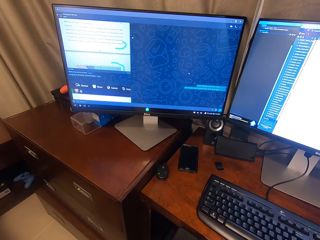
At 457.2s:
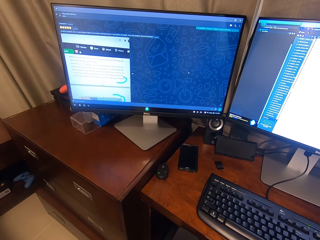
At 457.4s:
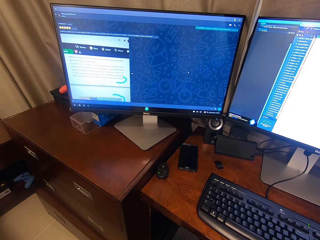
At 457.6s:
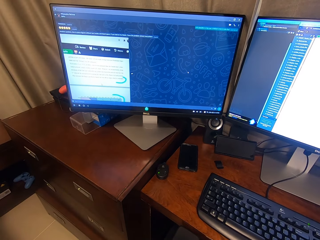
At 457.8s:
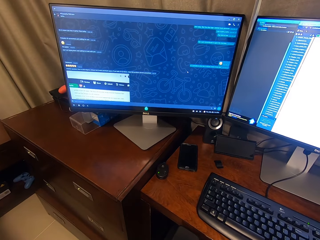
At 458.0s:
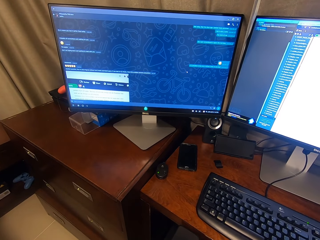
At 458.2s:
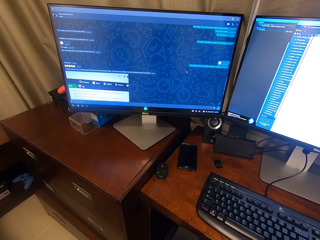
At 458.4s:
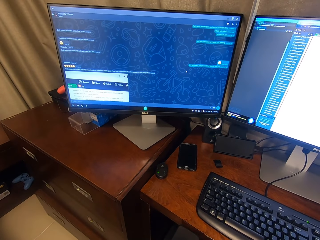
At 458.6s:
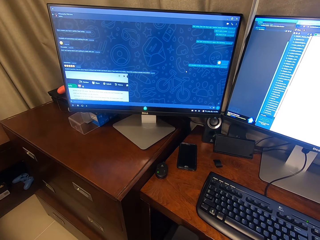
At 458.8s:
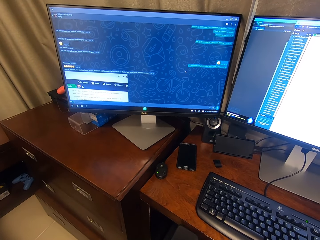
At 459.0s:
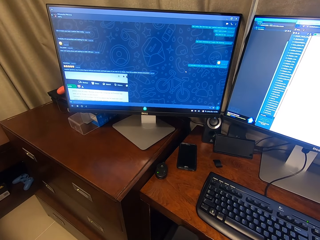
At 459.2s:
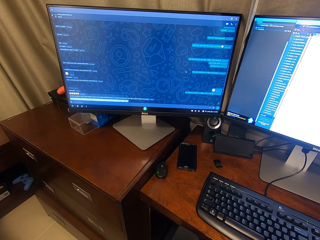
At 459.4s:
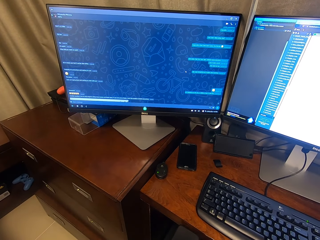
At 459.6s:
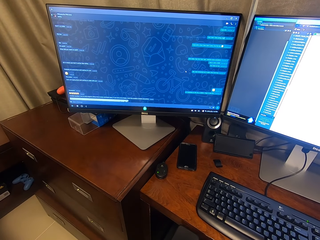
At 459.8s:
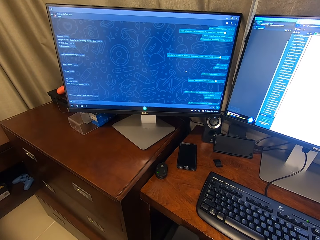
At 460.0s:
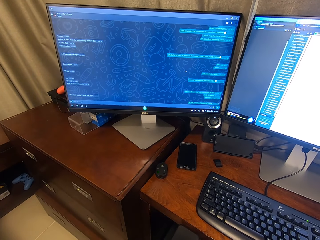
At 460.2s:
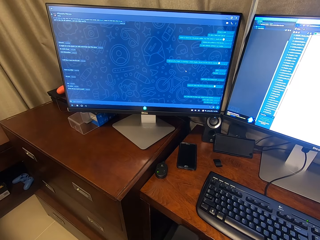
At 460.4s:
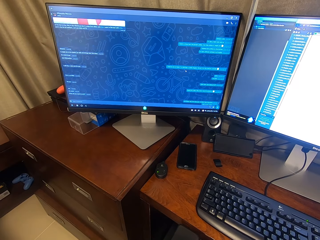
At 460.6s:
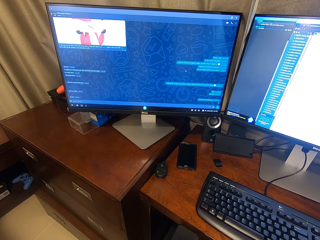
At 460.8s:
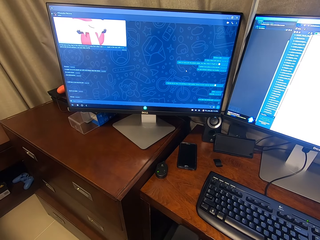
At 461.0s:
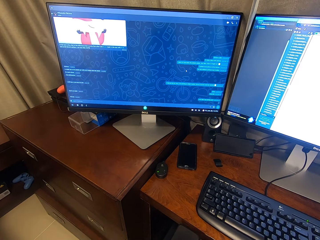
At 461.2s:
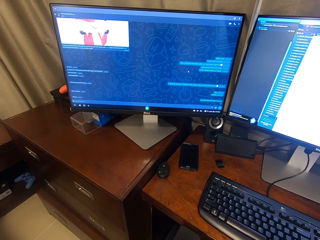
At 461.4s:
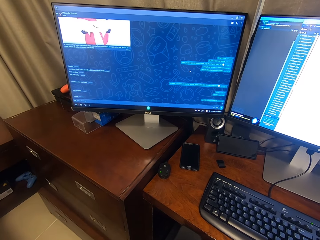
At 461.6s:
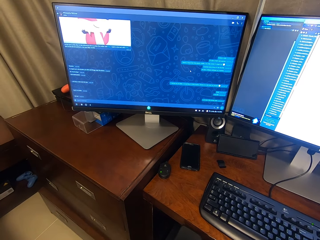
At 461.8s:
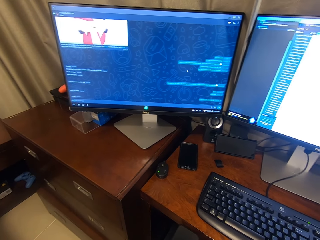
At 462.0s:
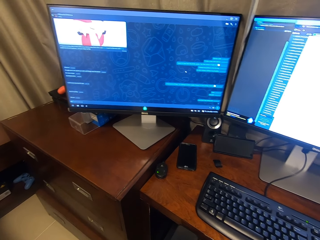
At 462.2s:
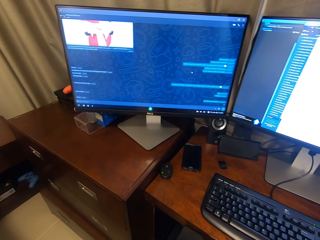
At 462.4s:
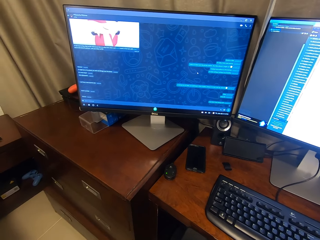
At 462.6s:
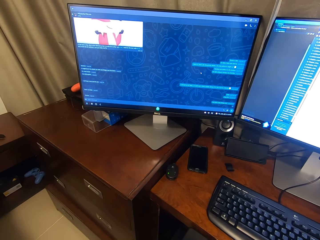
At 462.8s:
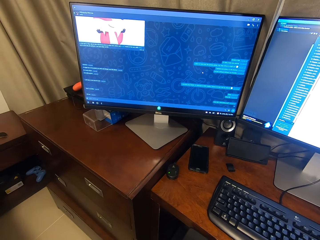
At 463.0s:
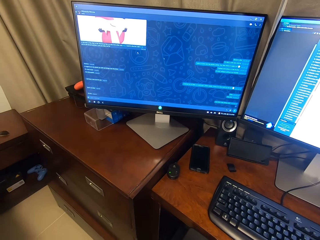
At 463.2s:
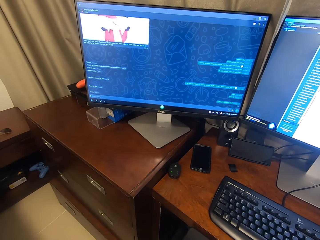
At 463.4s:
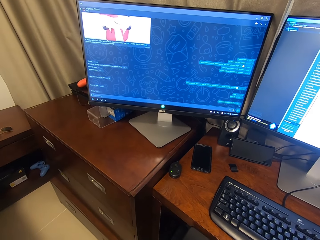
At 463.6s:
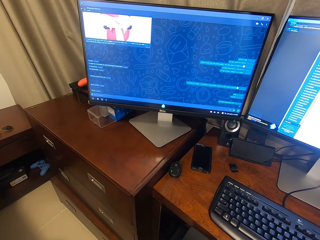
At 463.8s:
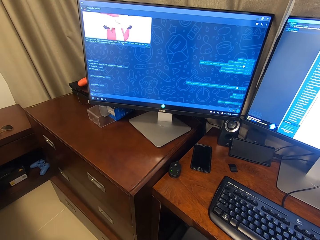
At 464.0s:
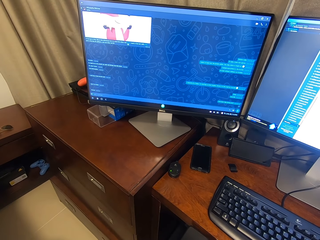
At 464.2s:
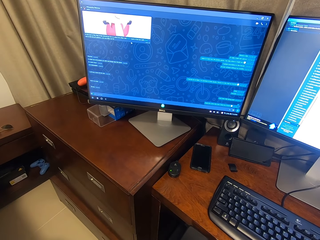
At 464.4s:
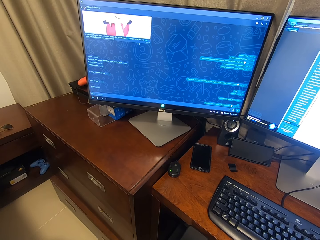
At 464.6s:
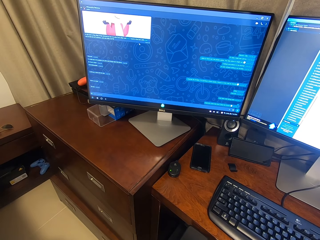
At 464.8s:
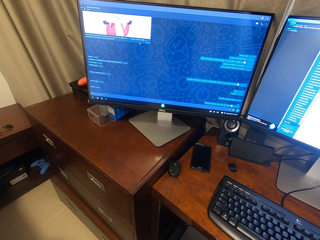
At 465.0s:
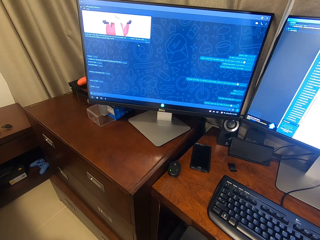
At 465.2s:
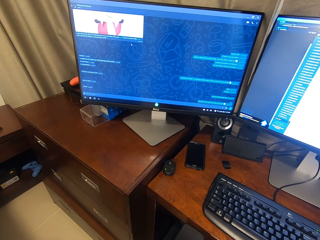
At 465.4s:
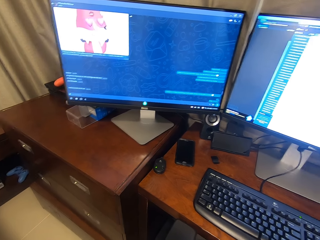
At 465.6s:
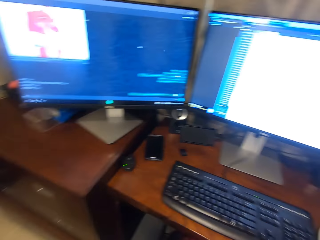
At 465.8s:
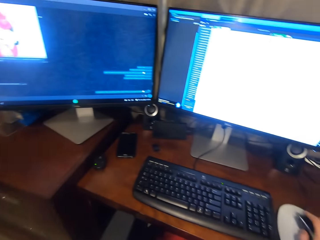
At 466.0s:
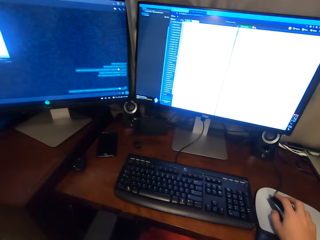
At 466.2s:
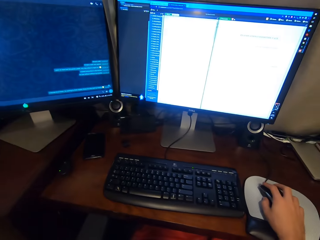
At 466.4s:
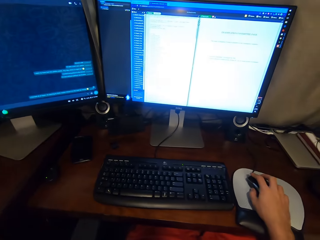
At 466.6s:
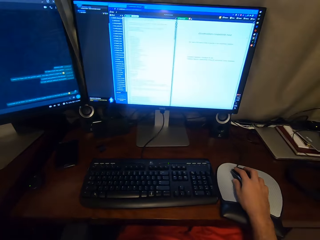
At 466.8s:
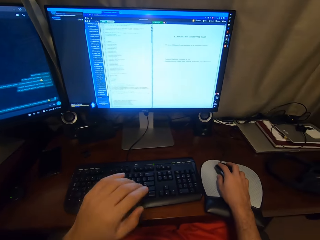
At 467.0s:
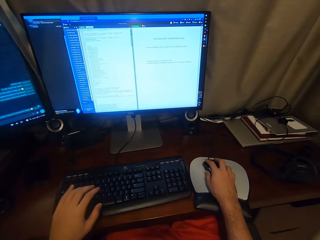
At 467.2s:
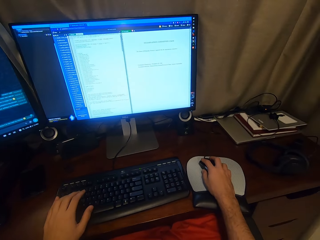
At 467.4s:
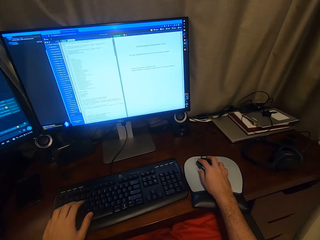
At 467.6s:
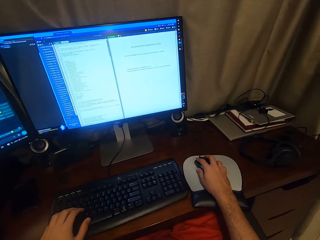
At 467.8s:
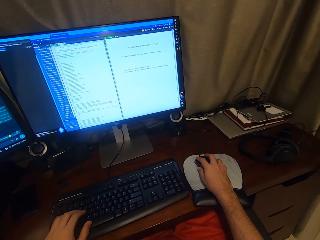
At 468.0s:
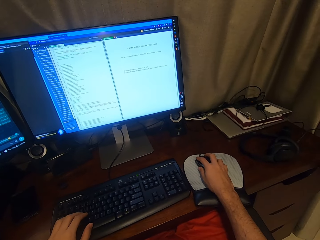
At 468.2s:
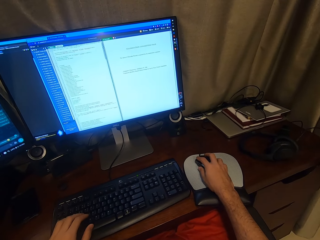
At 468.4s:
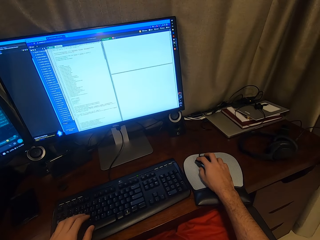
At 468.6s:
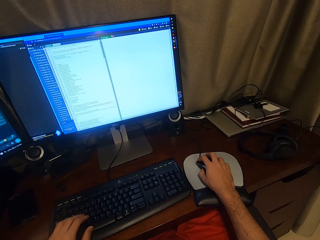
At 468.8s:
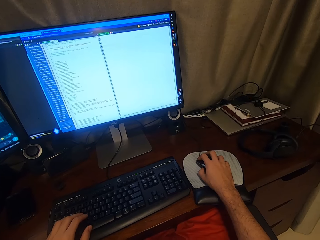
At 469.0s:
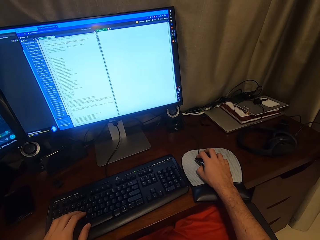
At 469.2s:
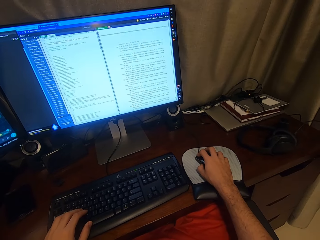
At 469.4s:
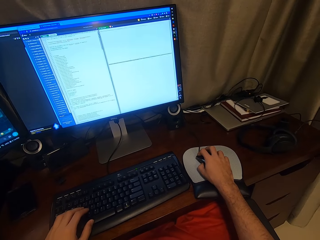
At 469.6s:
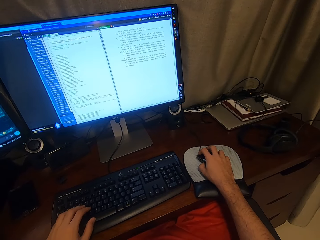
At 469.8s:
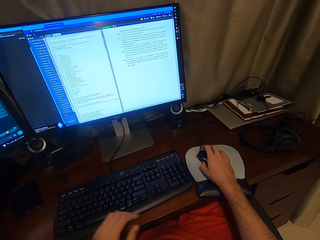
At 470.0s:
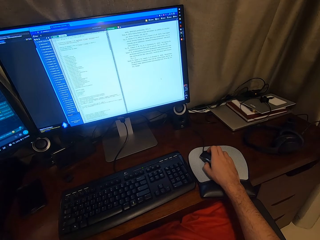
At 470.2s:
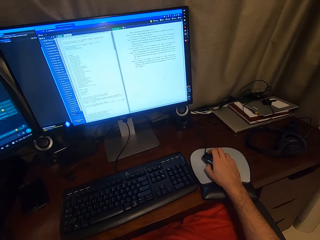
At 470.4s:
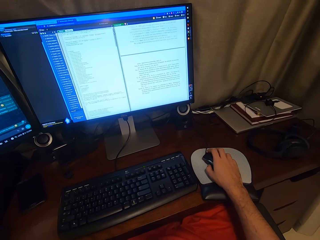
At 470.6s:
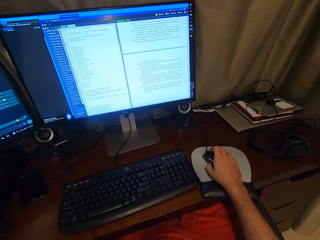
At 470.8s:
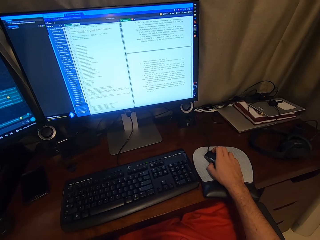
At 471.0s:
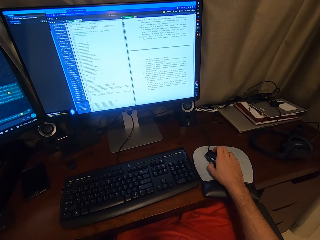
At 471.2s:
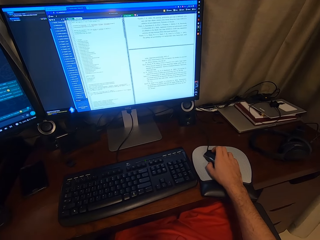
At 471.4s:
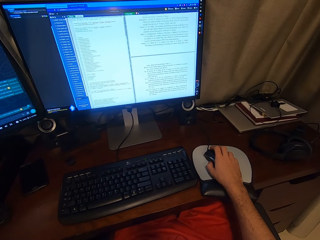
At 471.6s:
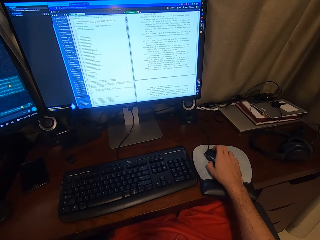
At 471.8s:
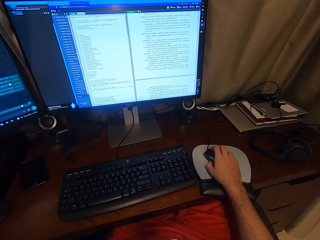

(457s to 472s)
The camera wearer moves his left hand close to the keyboard of the desktop briefly. He scrolls down at the Overleaf site.

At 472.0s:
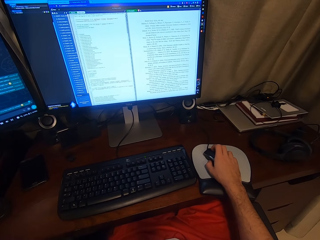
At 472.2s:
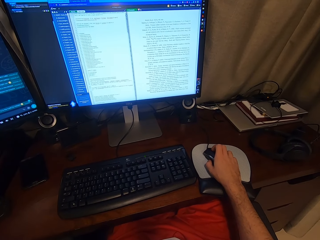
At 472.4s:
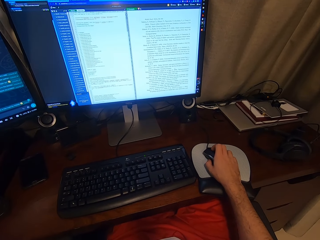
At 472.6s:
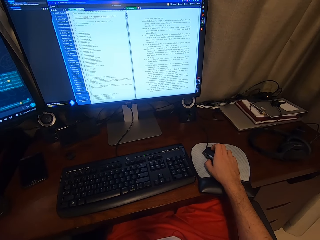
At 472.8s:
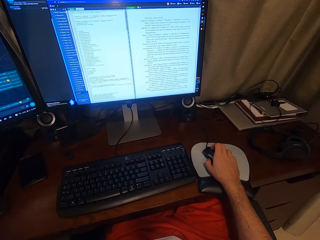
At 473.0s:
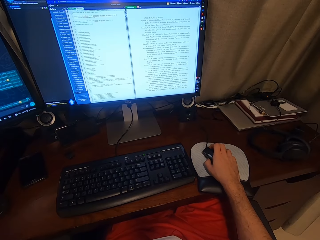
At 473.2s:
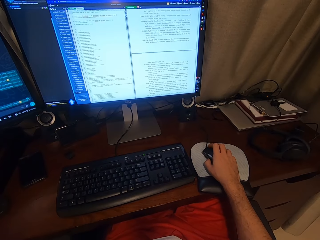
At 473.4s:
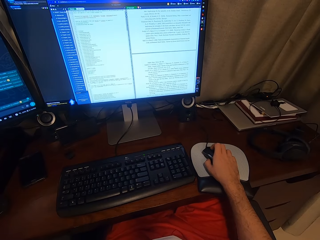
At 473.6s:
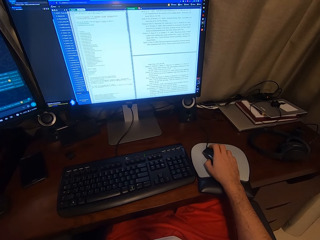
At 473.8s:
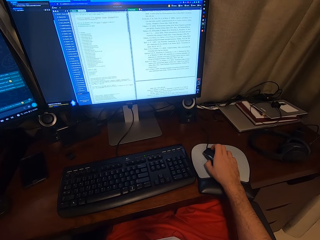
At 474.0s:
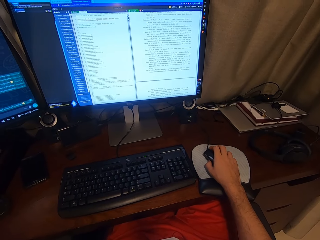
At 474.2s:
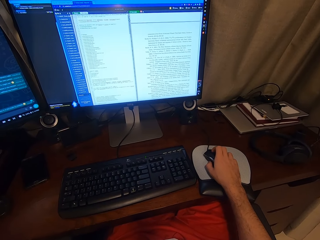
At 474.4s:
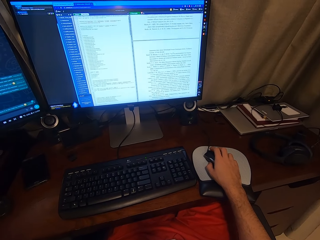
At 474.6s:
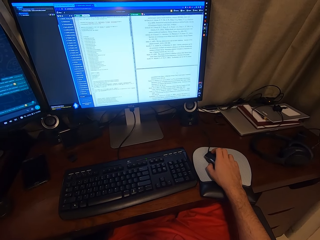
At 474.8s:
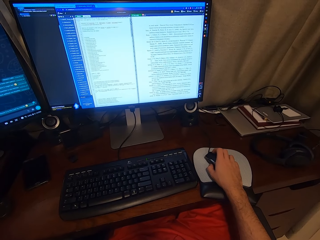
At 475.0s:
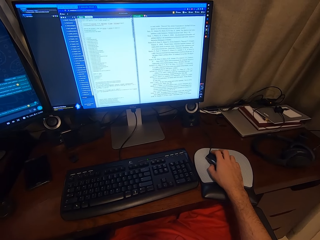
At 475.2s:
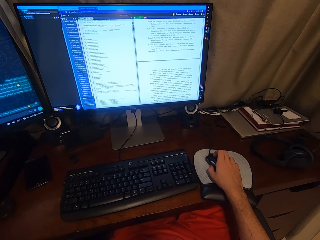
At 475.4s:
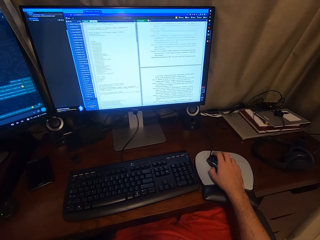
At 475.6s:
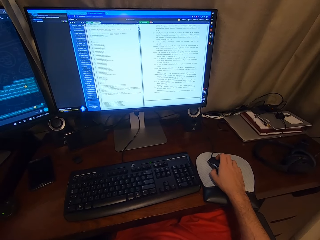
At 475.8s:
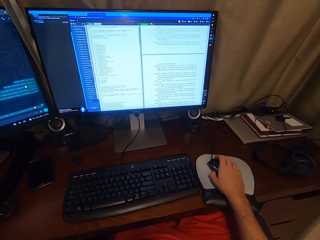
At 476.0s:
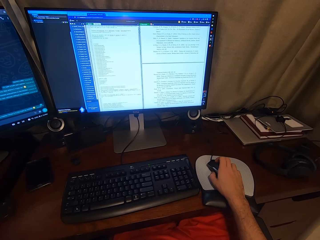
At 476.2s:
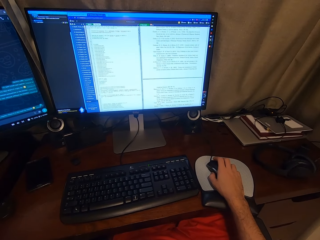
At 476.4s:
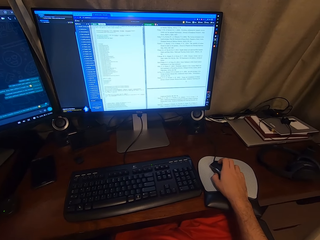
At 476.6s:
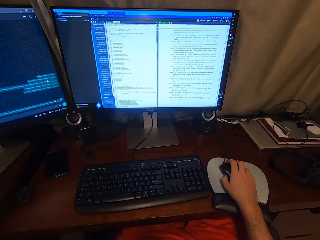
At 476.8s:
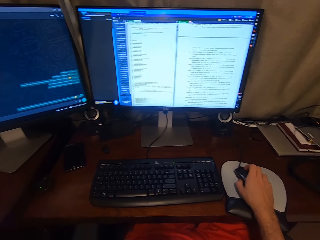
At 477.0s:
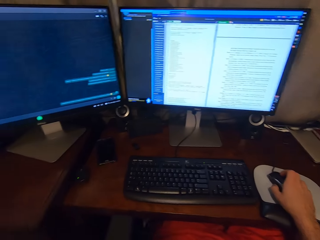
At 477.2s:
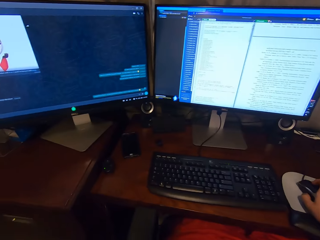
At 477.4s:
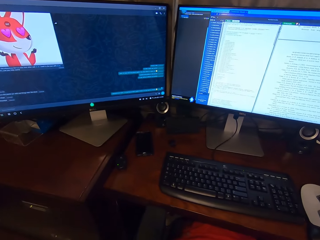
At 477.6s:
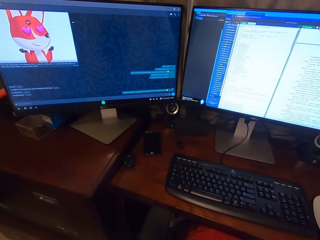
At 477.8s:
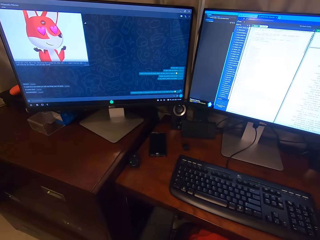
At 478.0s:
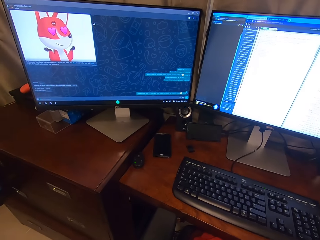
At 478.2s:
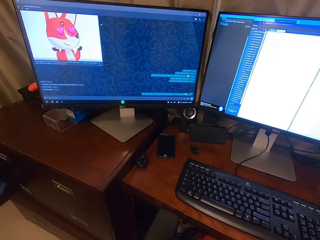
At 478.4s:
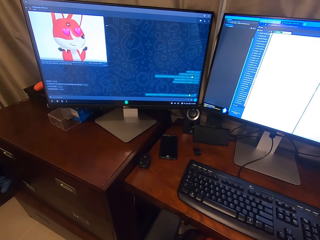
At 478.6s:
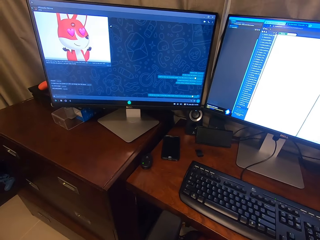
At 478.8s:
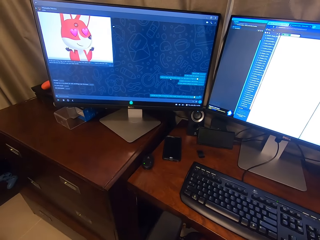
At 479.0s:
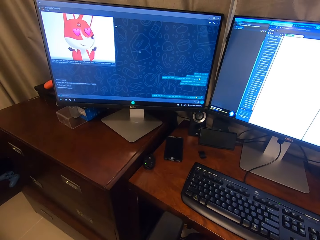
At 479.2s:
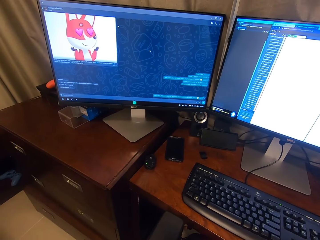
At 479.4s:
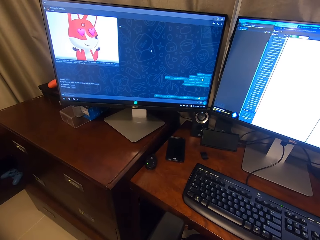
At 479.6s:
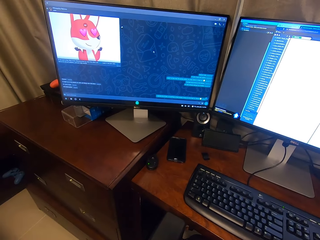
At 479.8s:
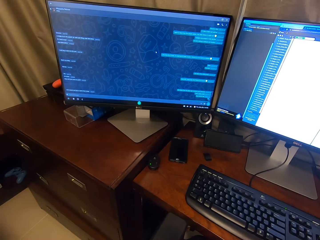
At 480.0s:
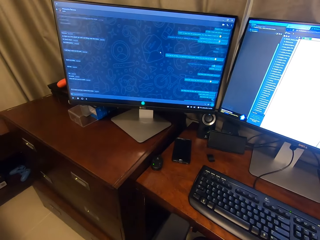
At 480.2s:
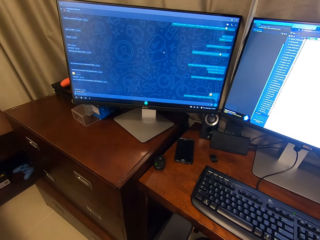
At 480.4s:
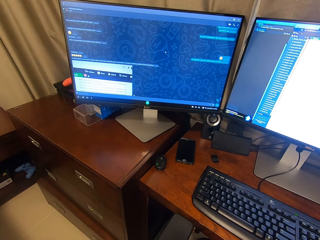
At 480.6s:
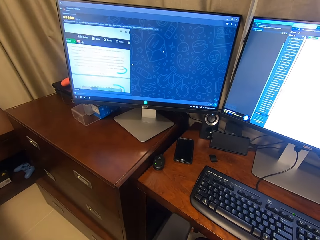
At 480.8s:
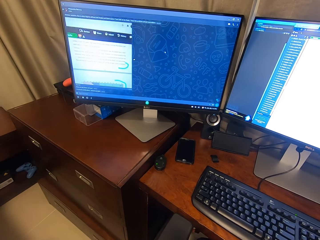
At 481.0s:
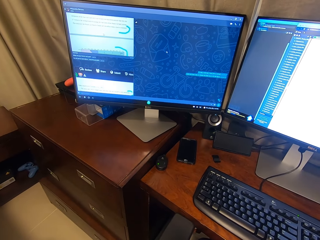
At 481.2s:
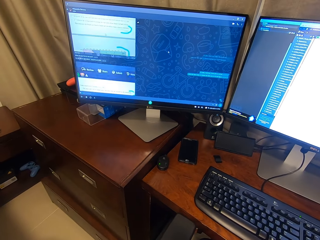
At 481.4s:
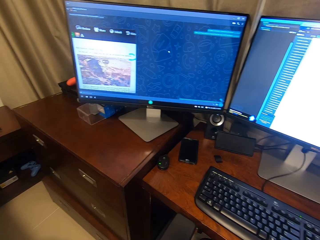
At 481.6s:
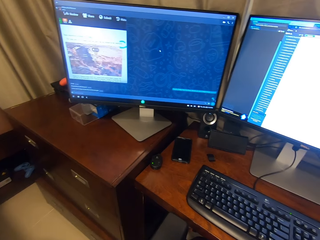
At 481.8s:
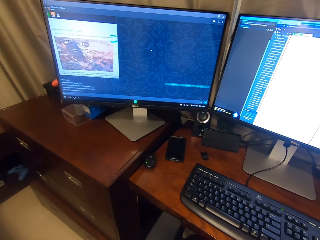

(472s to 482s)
The camera wearer scrolls down on the other computer.
